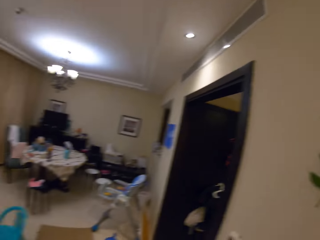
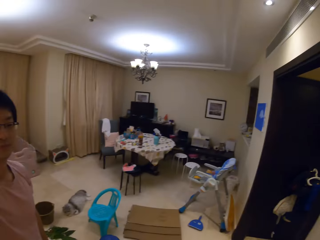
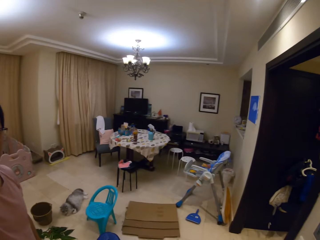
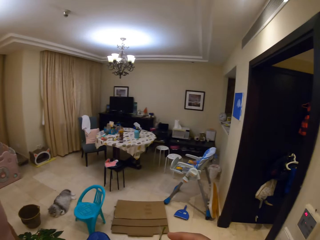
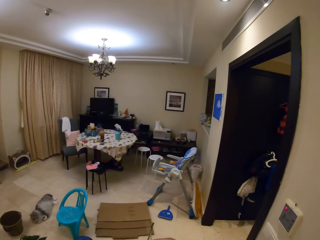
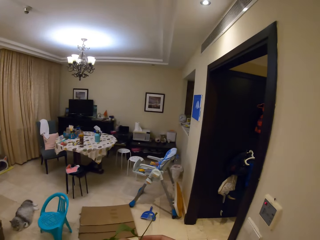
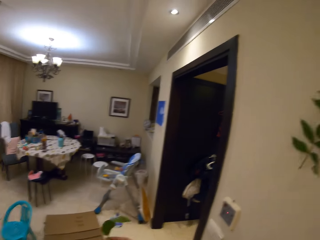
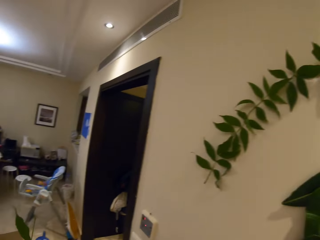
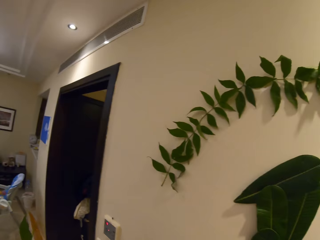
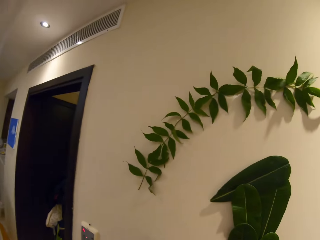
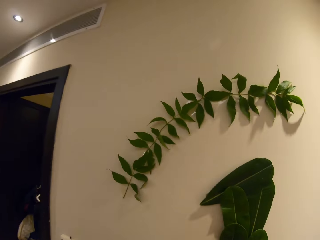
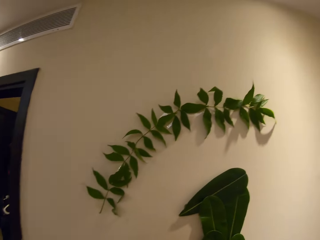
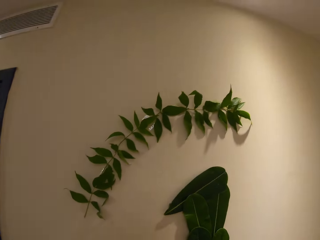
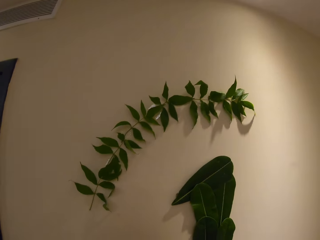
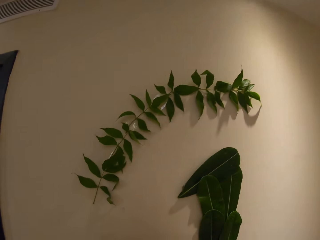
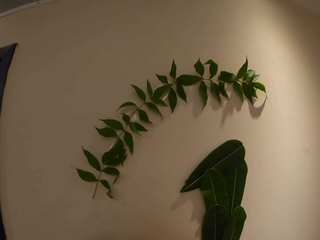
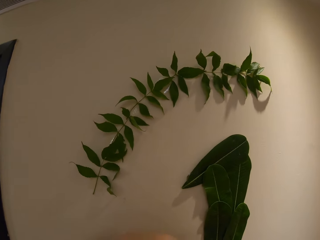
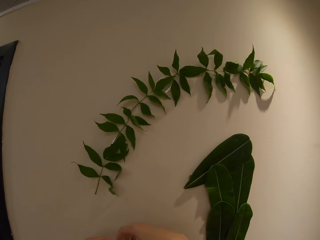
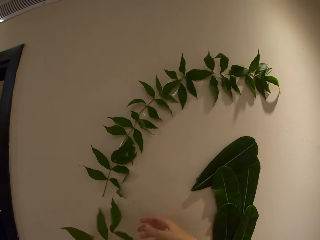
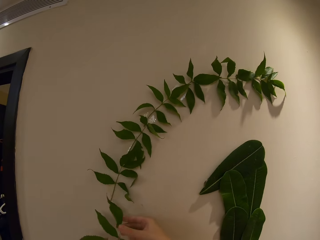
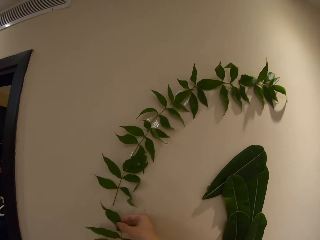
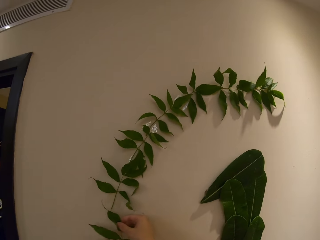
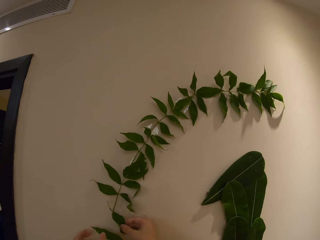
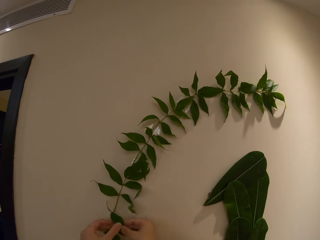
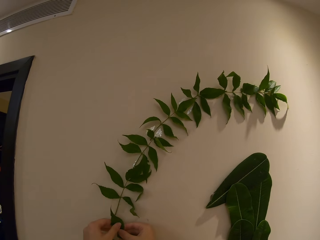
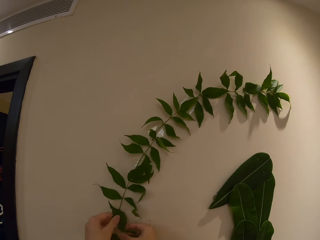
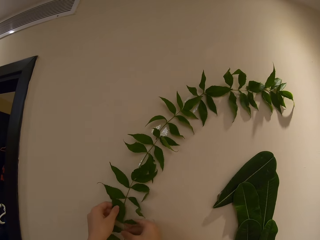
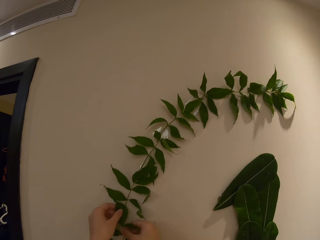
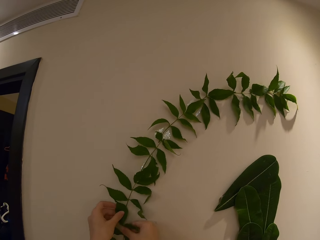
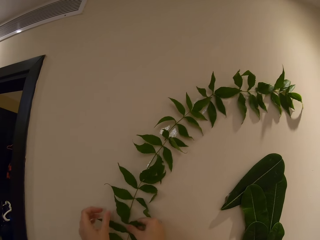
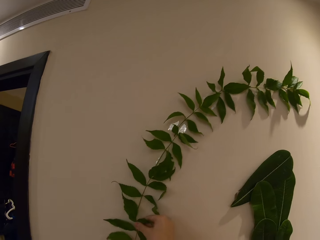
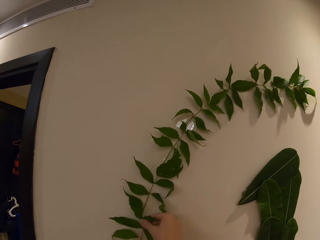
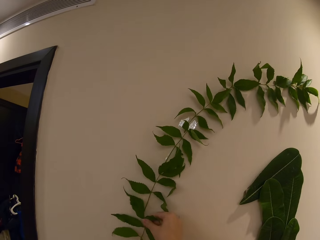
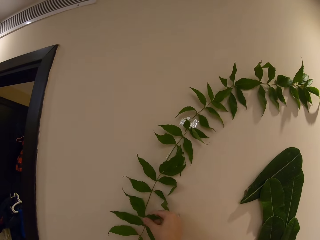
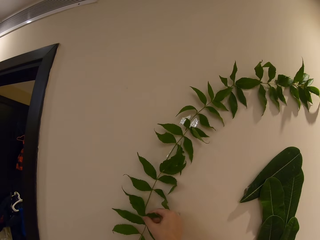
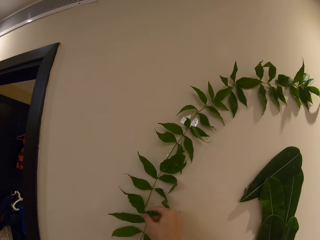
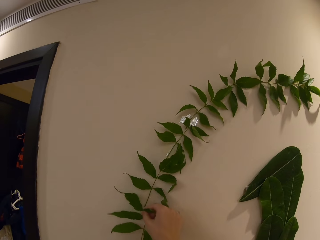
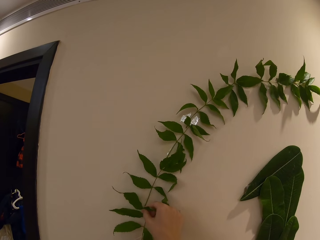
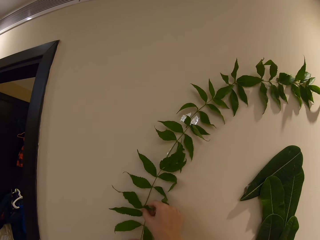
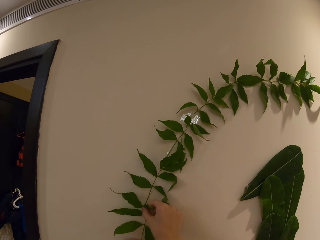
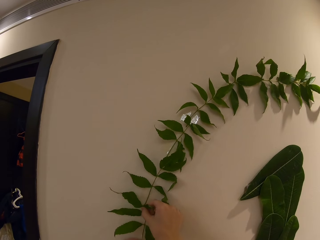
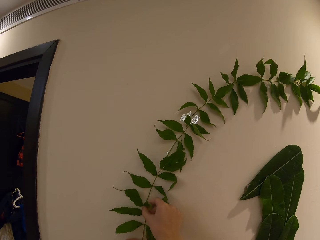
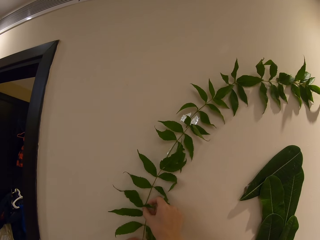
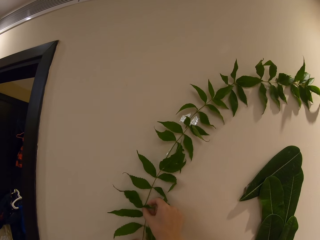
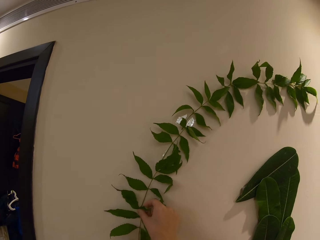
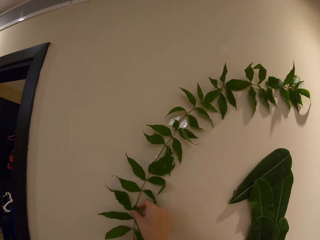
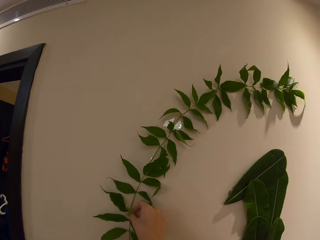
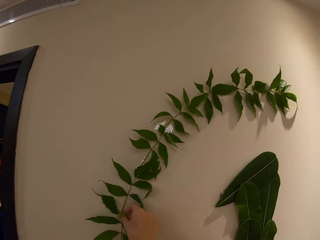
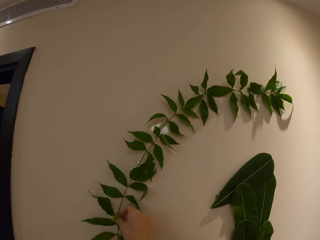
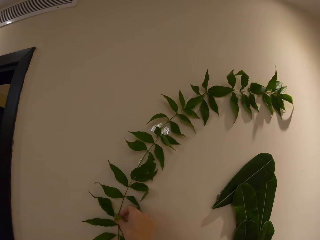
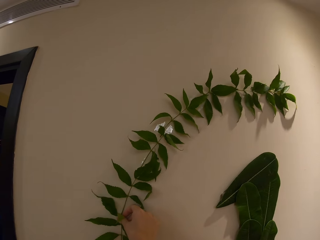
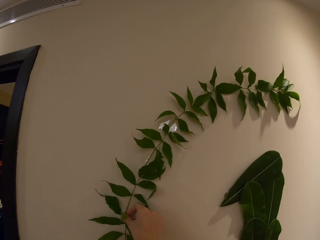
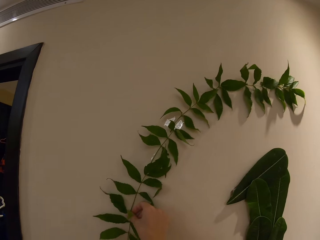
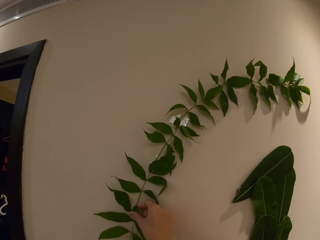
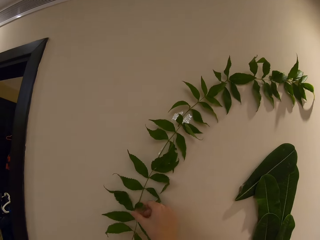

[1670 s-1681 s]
The camera wearer speaks to a person. They look around. They look at the person. The person speaks to the camera wearer. The camera wearer looks at the plant decoration on the wall. They hold a plant. They speak to the person. They stick the plant on the wall.

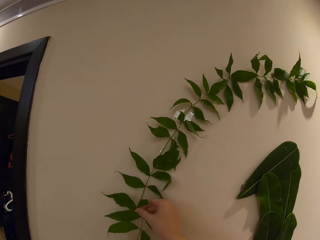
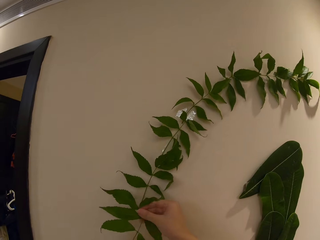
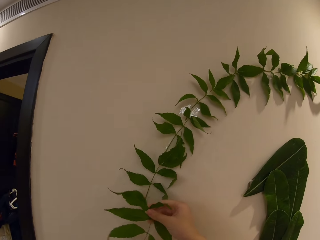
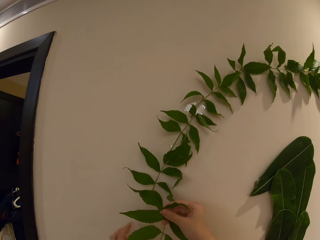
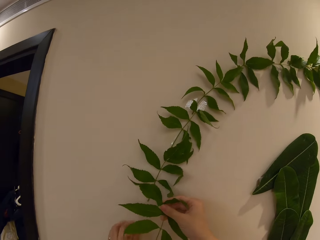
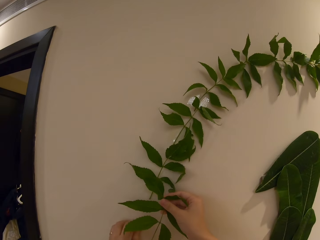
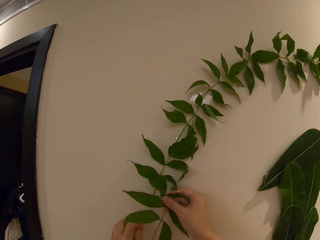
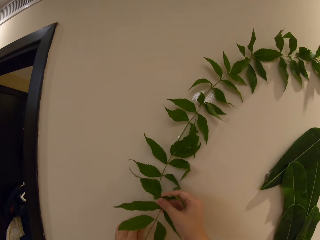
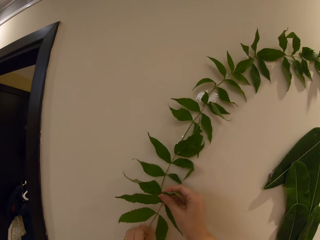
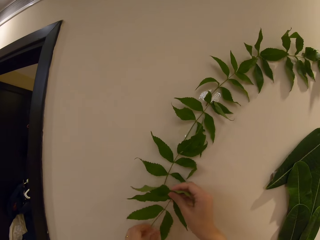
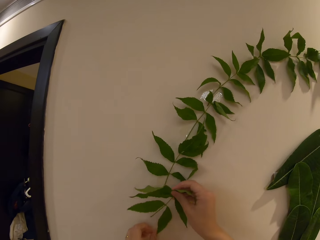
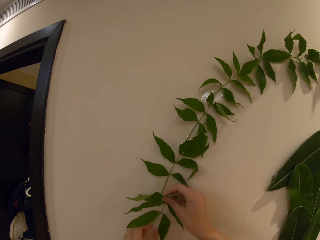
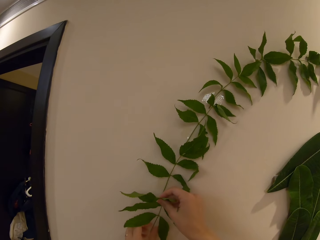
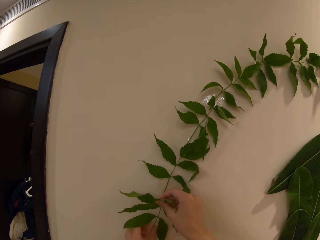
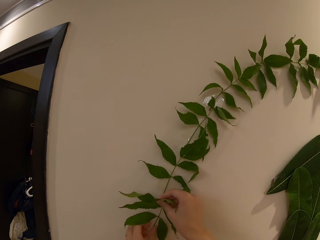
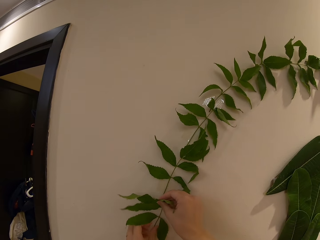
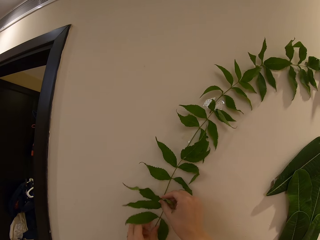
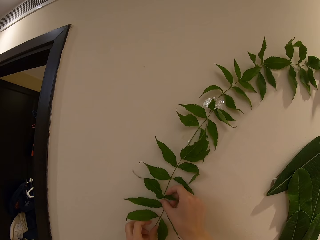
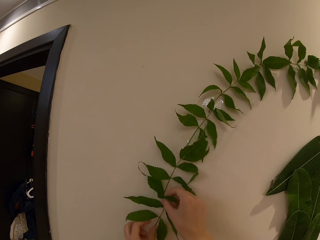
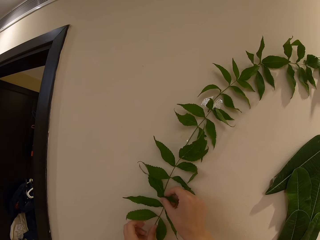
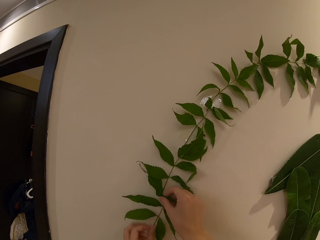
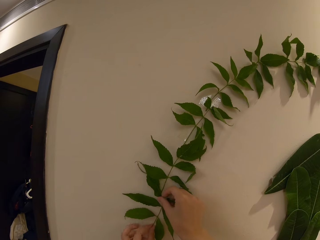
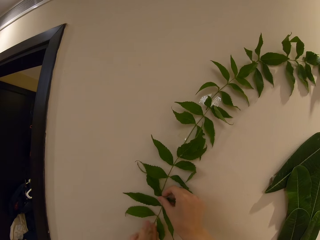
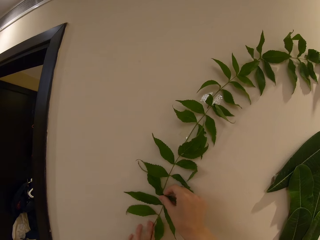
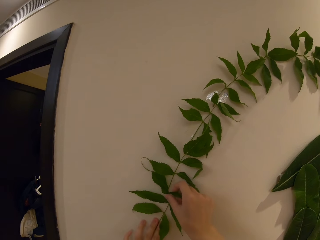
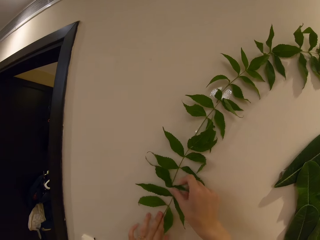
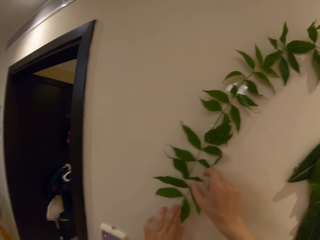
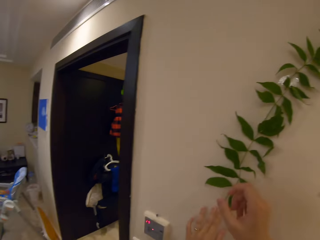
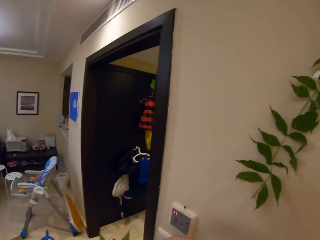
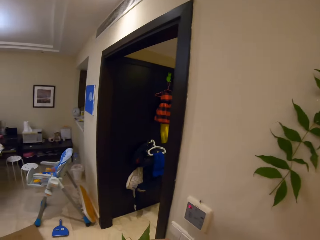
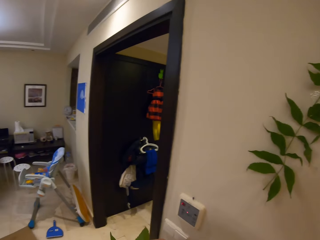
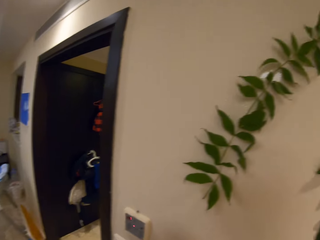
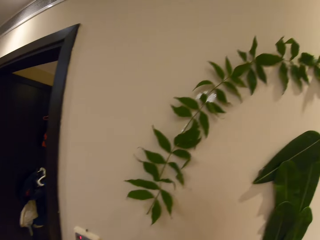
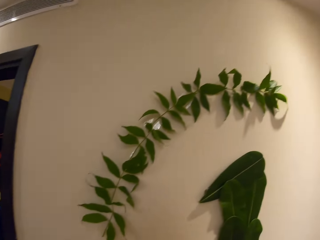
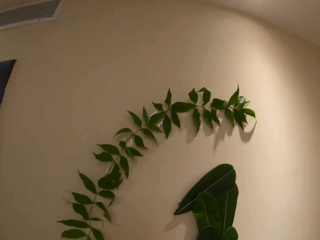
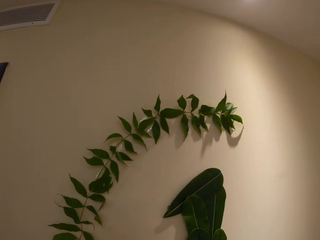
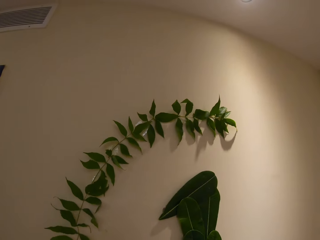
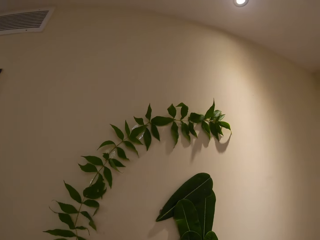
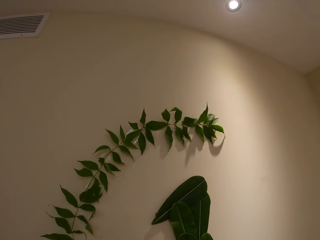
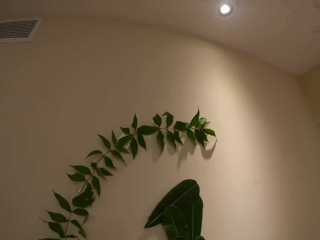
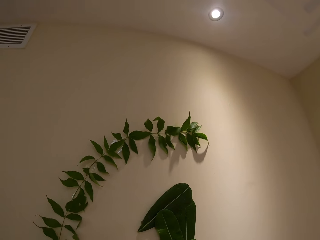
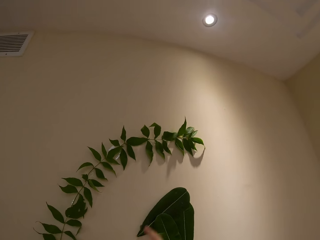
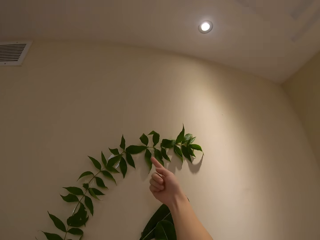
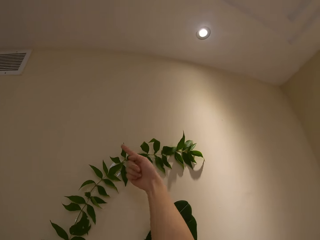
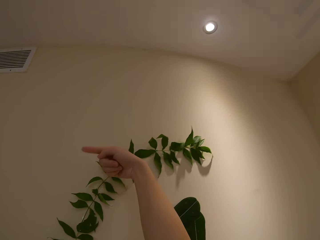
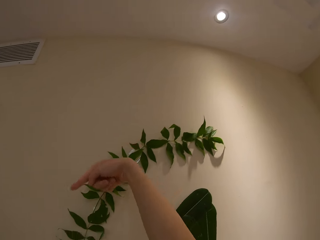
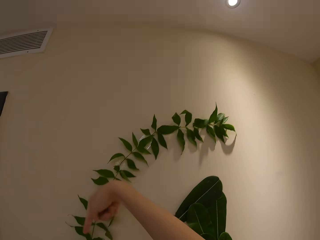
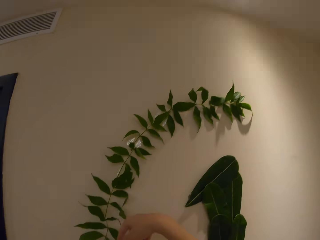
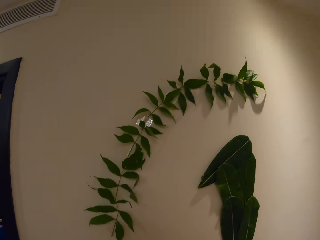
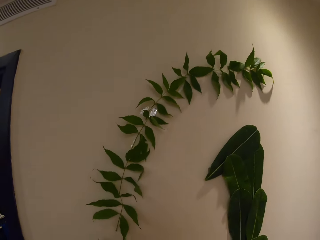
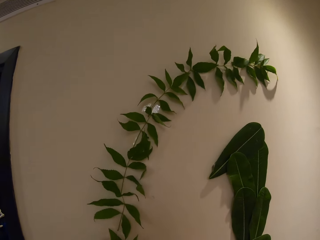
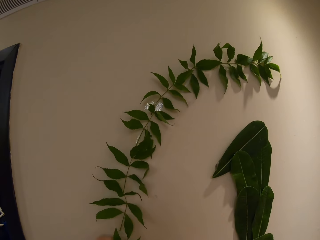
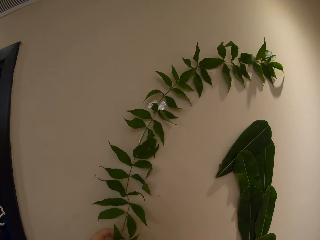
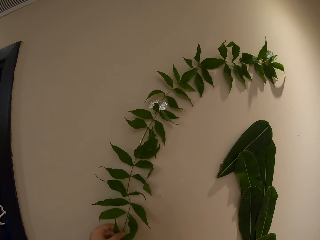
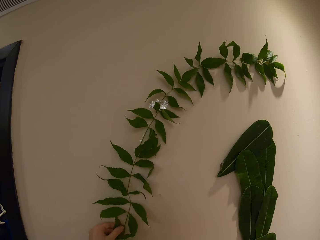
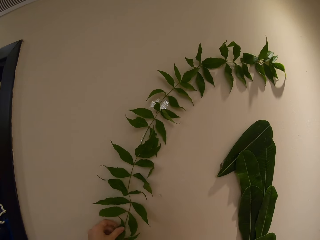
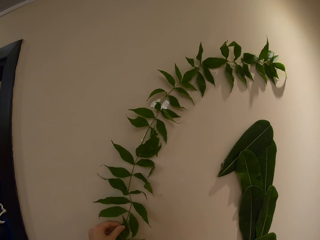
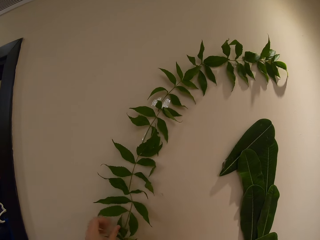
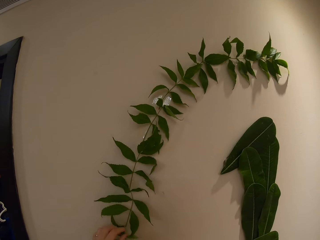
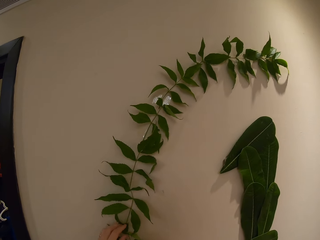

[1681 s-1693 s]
The camera wearer speaks to a person. They stick a plant on the wall. They look around. They look at the plant decoration on the wall. They take another leaf from the person and put it on the top of the other leaves. The person speaks to the camera wearer. The camera wearer speaks to the person. They point to the wall. The person shows the pattern of the leaves. The camera wearer looks at the plant decoration on the wall. The person speaks to the camera wearer.
